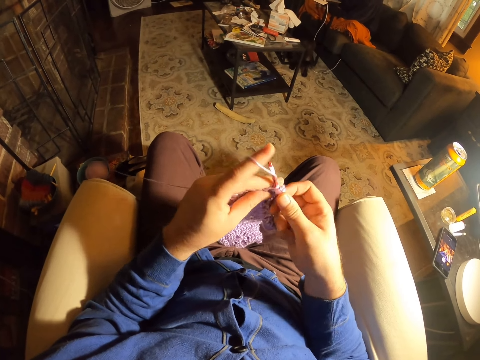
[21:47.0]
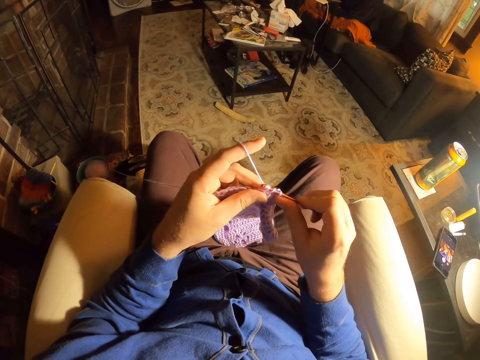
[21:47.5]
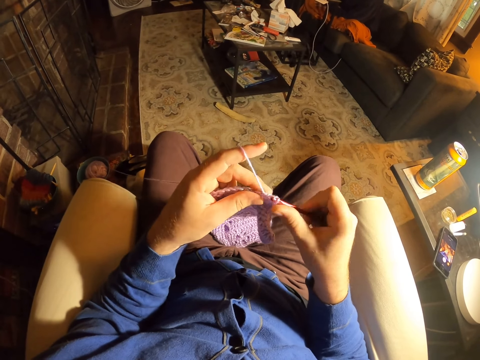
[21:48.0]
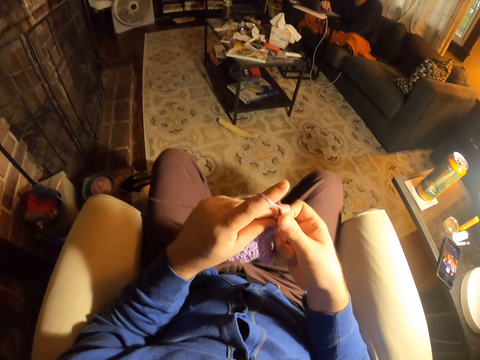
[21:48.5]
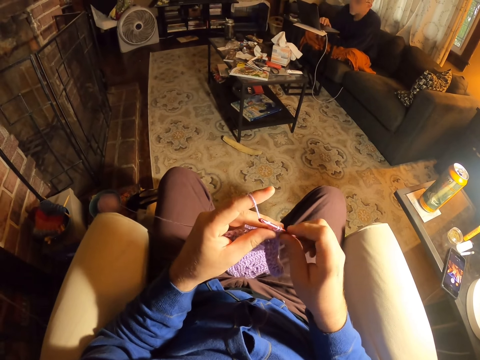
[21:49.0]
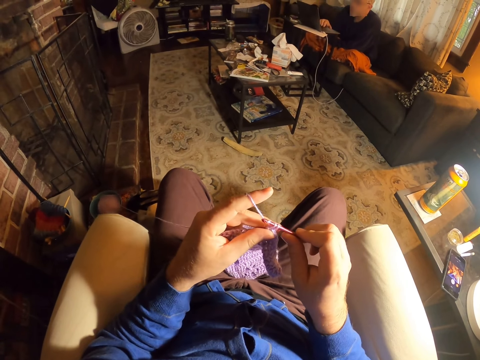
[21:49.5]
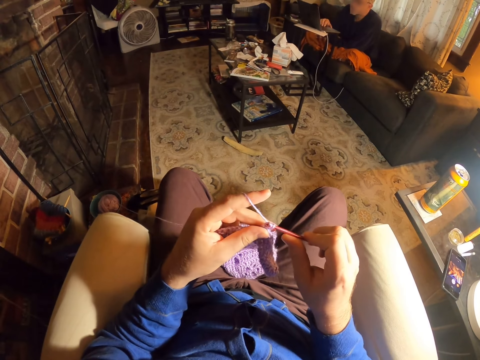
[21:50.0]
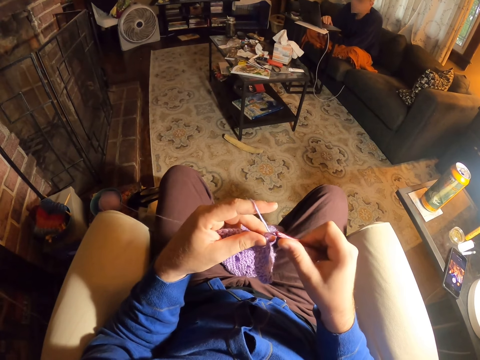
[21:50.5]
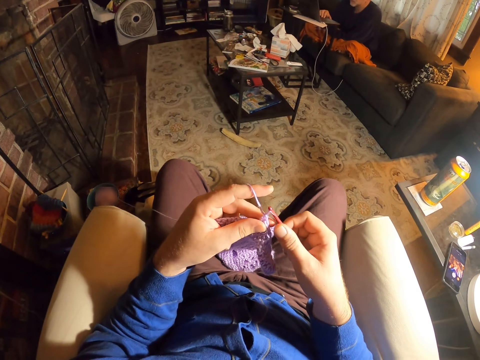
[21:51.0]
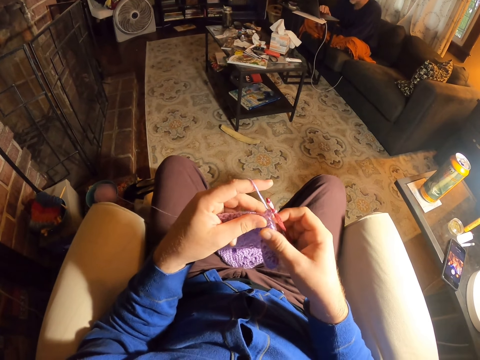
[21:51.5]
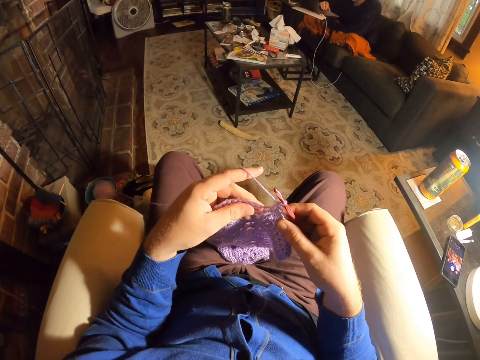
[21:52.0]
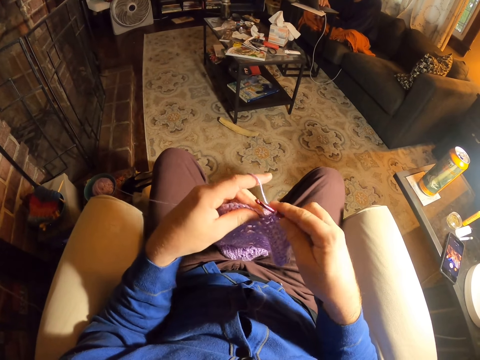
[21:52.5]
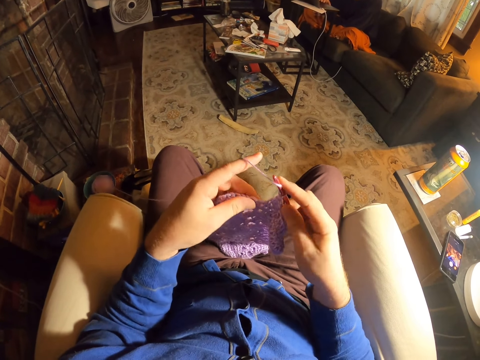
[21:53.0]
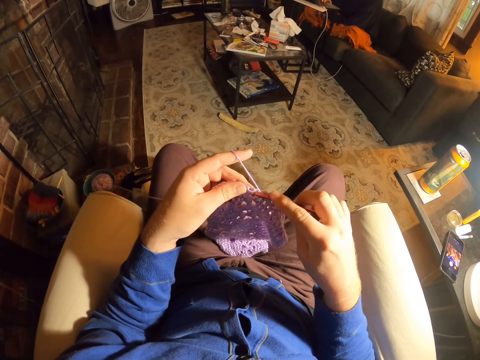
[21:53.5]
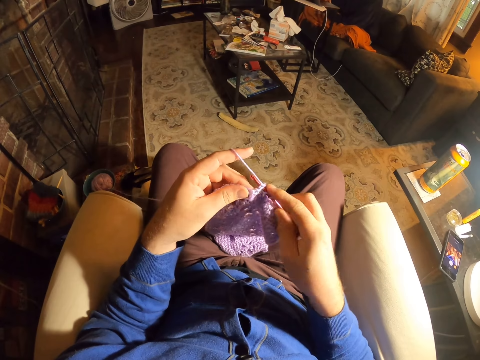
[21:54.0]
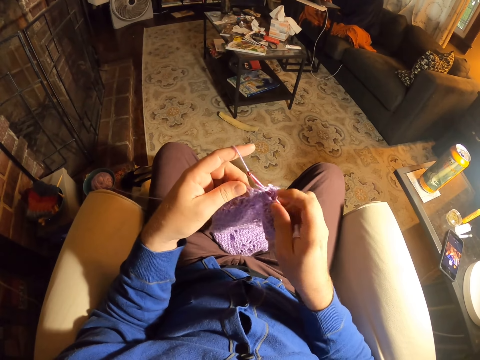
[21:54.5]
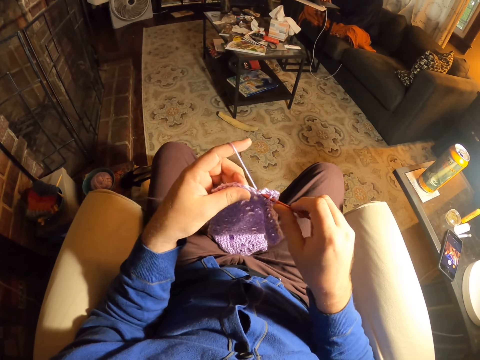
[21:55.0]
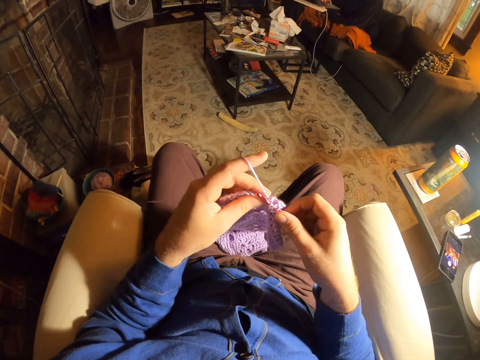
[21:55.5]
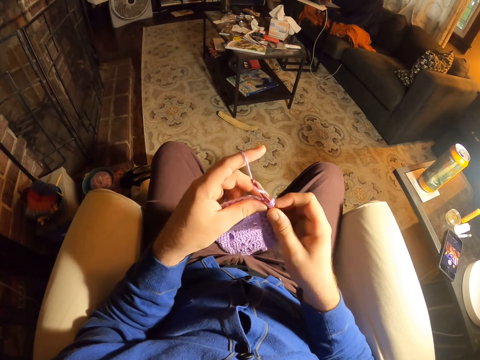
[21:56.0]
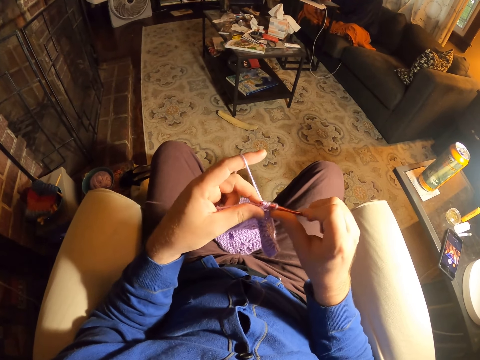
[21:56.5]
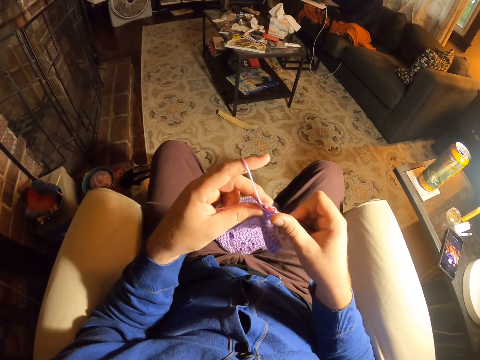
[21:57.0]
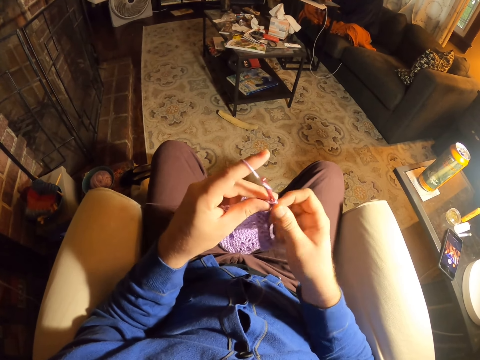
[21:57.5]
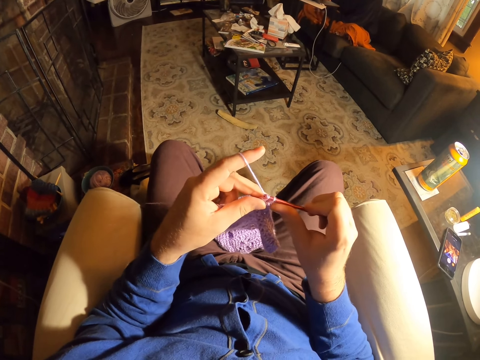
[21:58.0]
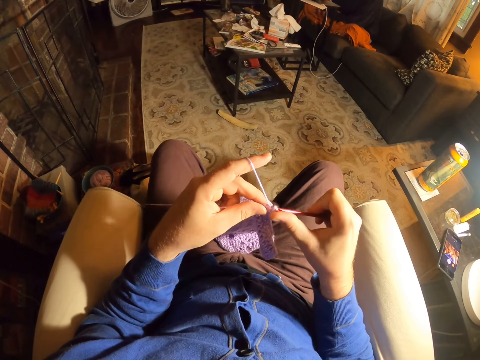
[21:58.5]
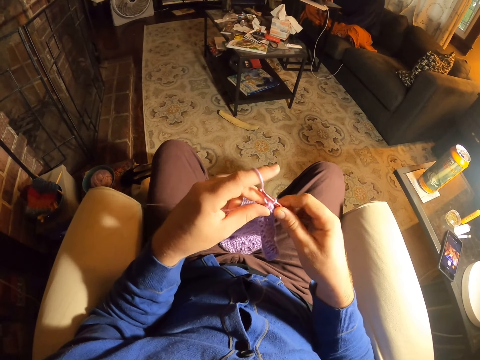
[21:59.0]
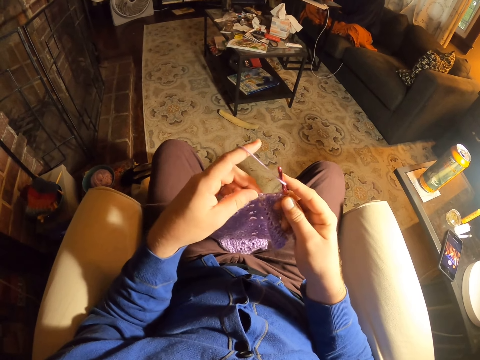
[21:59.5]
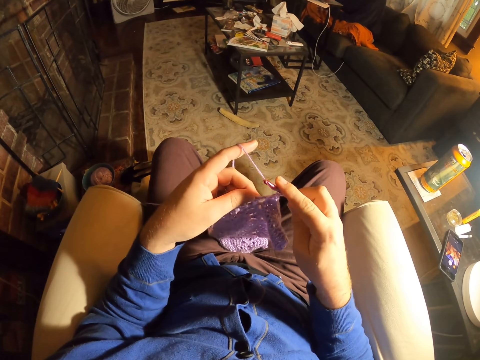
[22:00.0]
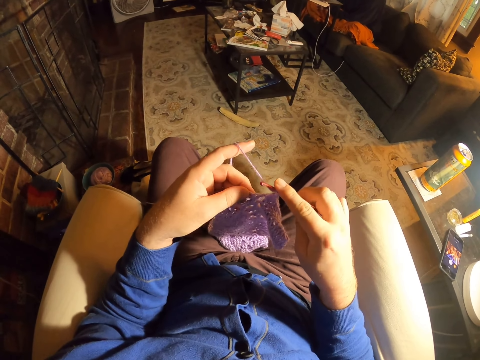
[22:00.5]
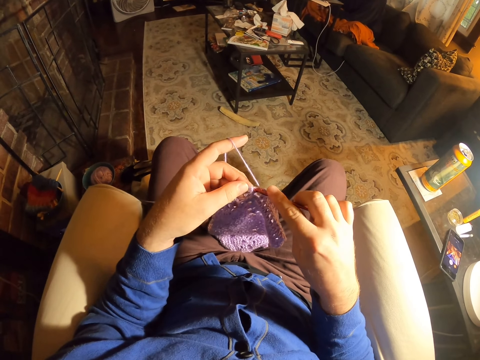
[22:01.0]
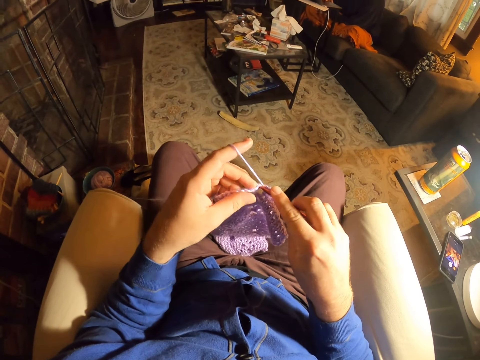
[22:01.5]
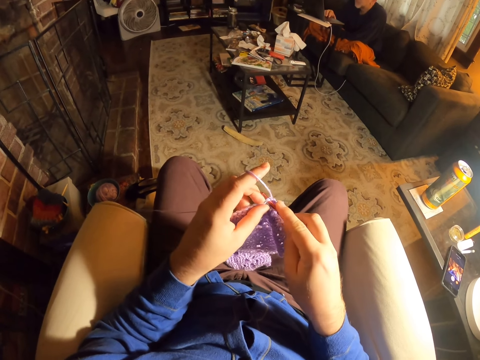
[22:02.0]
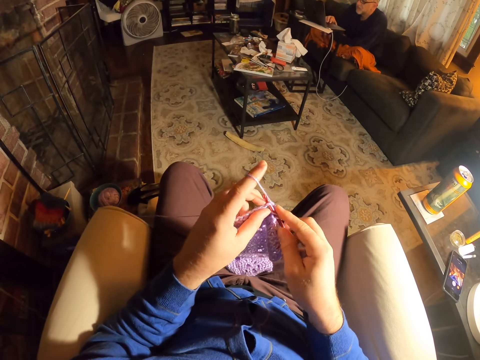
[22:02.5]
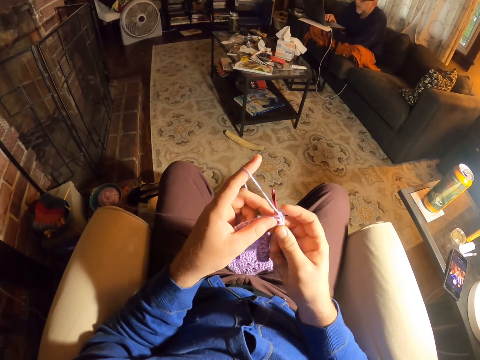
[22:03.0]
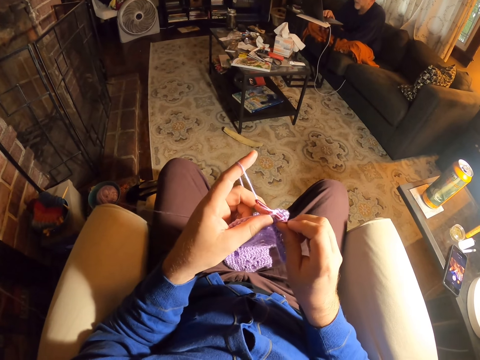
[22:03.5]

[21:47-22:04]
The camera wearer rolls thread on the crochet needle and knits the fabric with the crochet needle. They roll thread on the crochet needle and knit the fabric with the crochet needle. They roll thread on the crochet needle and knit the fabric with the crochet needle. They roll thread on the crochet needle and knit the fabric with the crochet needle. They roll thread on the crochet needle and knit the fabric with the crochet needle. They roll thread on the crochet needle and knit the fabric with the crochet needle.

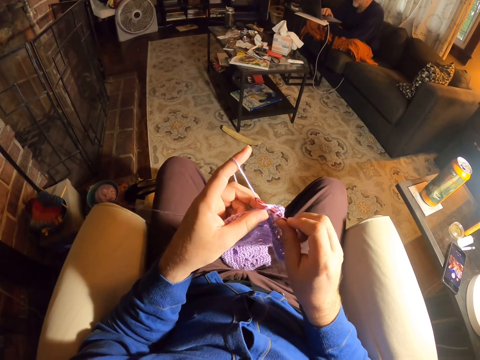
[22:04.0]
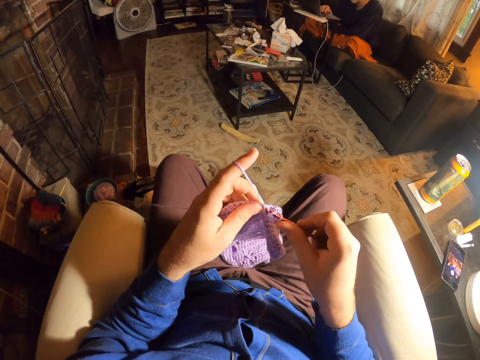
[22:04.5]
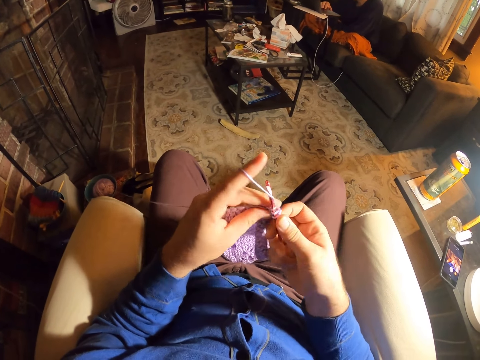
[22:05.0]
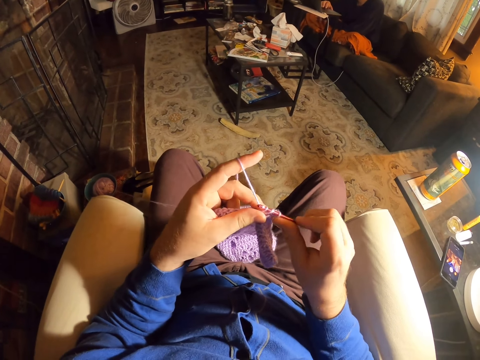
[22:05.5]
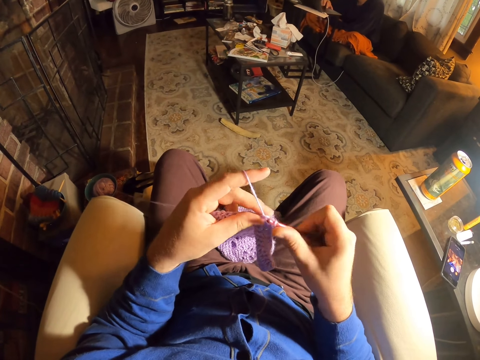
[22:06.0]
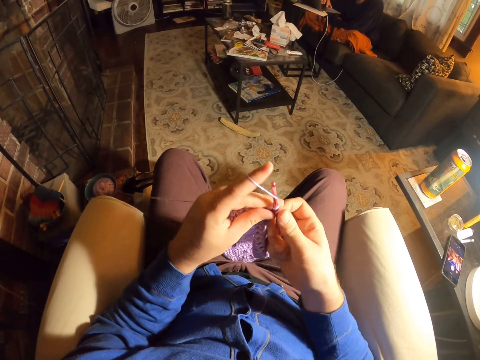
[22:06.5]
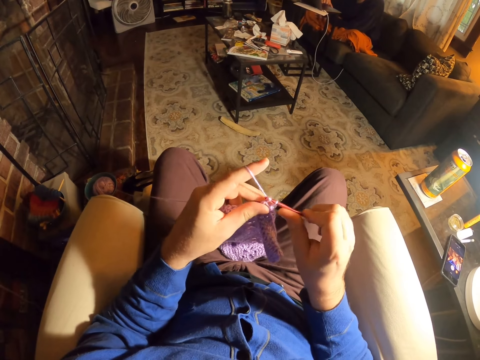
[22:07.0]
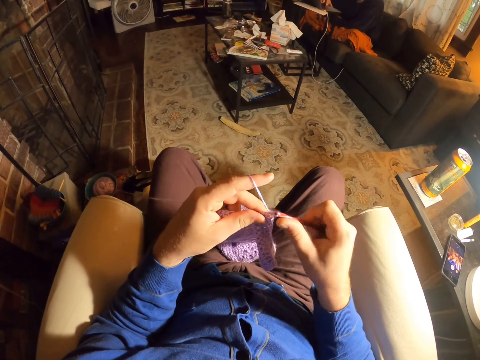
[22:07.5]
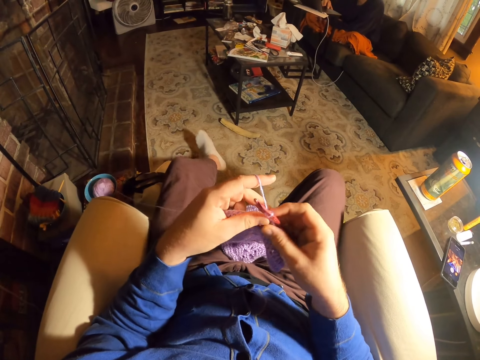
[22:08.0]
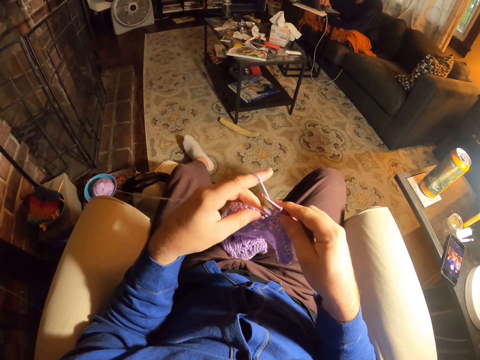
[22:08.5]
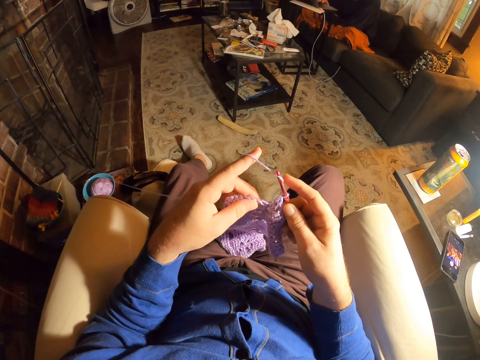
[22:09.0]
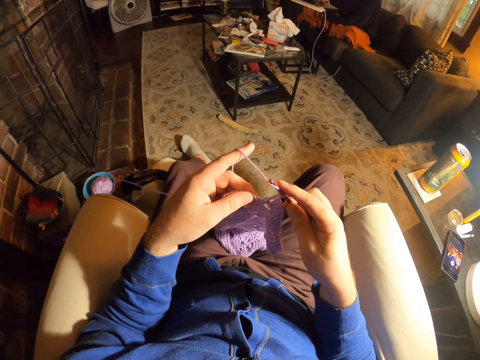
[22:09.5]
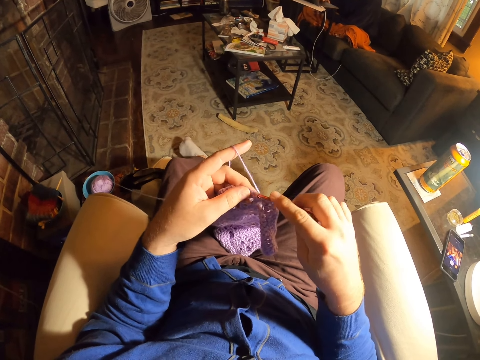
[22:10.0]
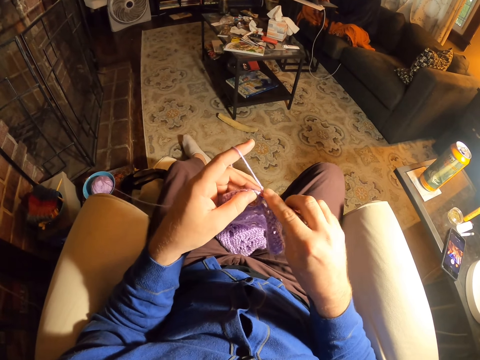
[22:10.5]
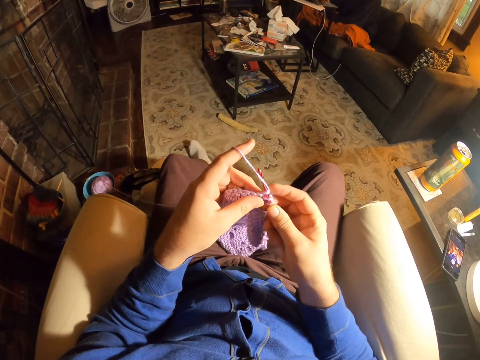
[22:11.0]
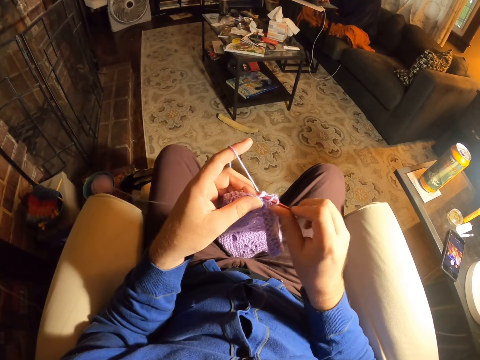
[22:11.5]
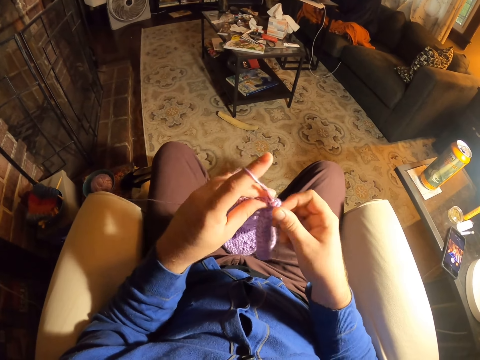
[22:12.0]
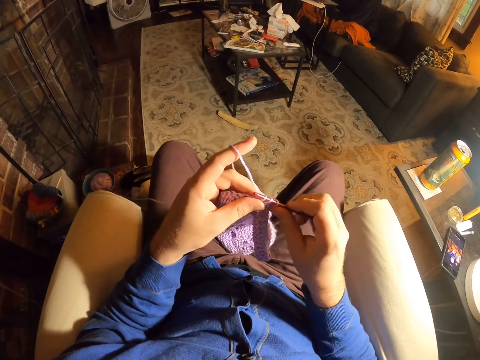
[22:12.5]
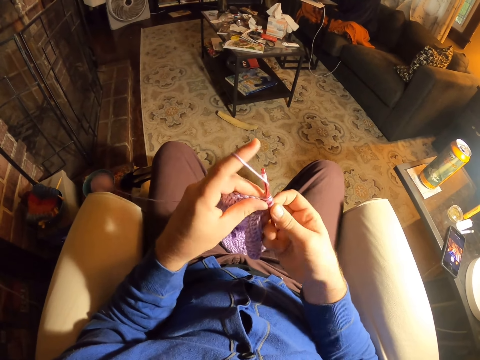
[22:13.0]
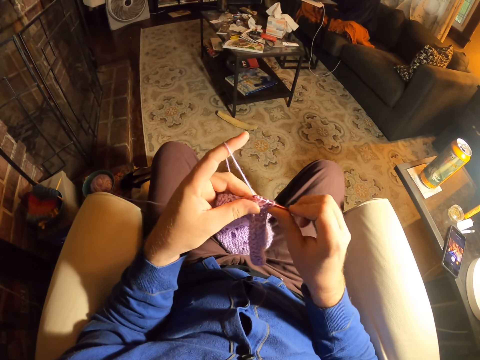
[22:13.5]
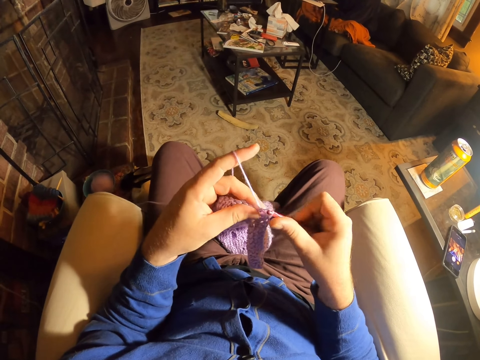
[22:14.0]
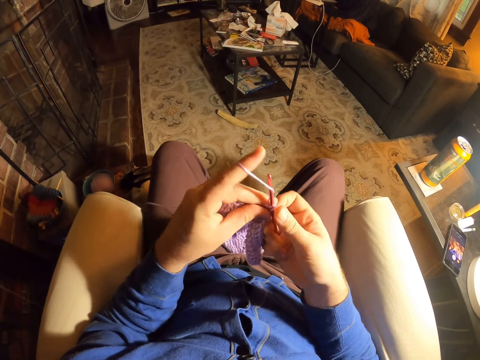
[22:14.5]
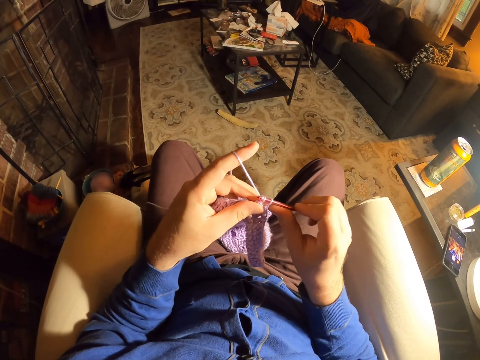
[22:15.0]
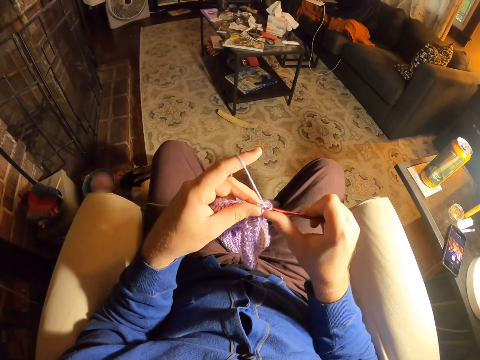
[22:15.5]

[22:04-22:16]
The camera wearer rolls thread on the crochet needle and knits the fabric with the crochet needle. They roll thread on the crochet needle and knit the fabric with the crochet needle. They straighten the left leg. They roll thread on the crochet needle and knit the fabric with the crochet needle. They roll thread on the crochet needle and knit the fabric with the crochet needle.
